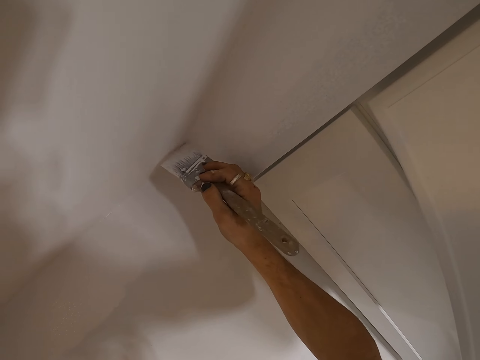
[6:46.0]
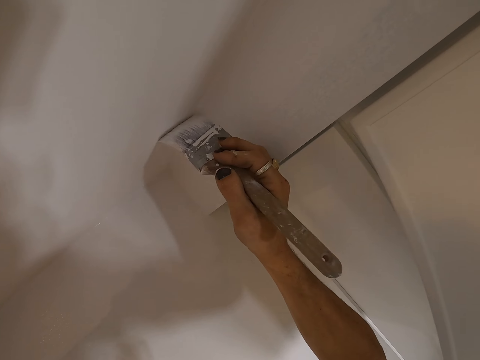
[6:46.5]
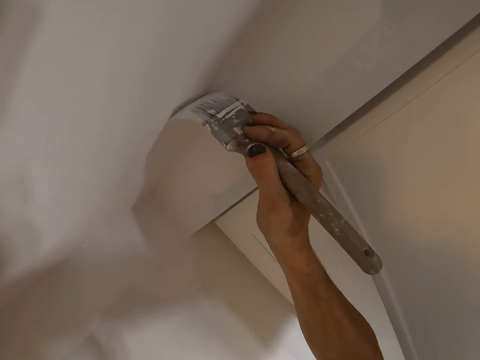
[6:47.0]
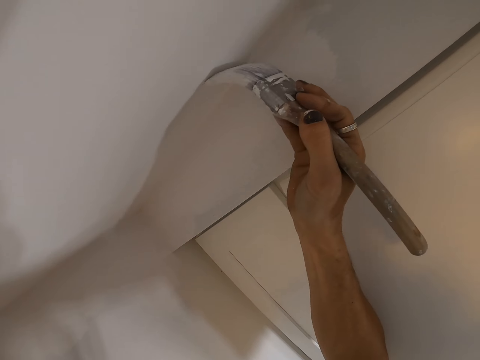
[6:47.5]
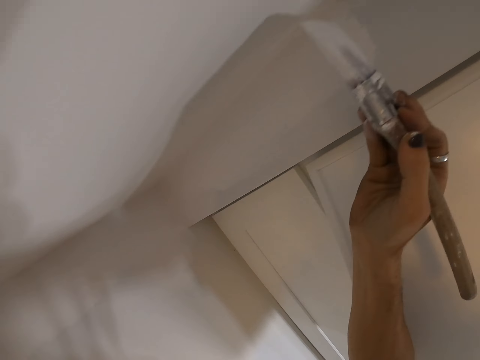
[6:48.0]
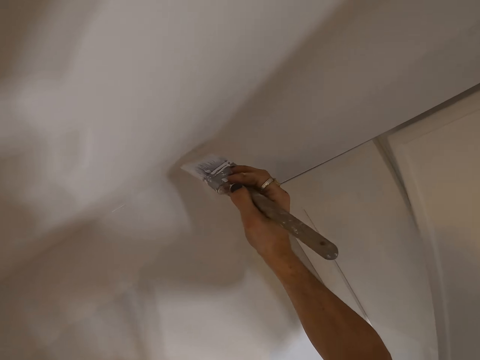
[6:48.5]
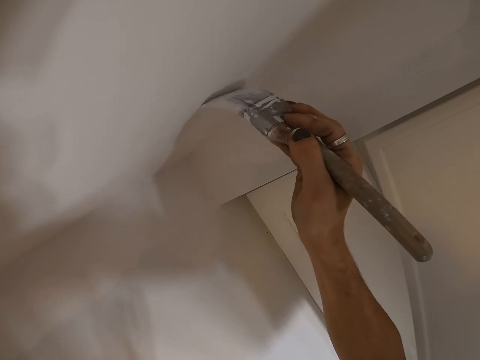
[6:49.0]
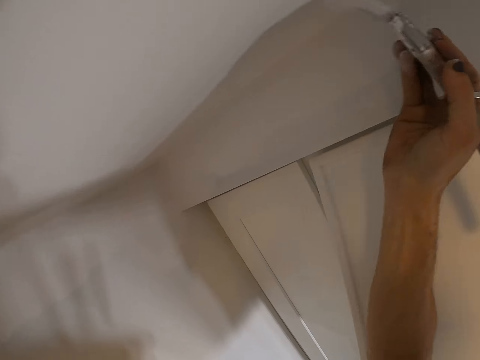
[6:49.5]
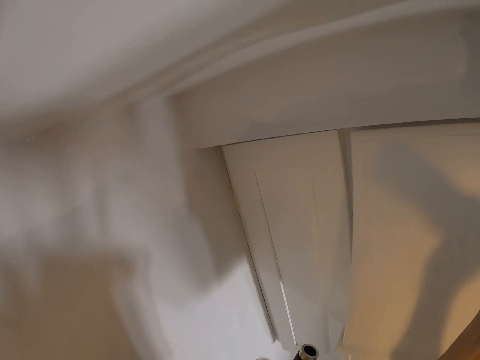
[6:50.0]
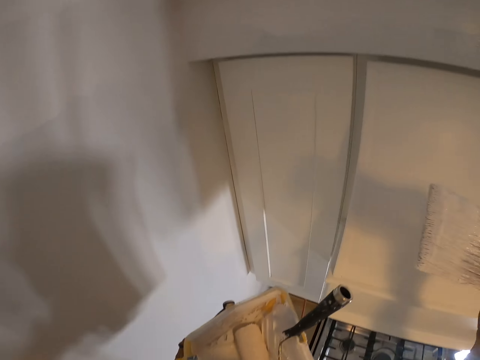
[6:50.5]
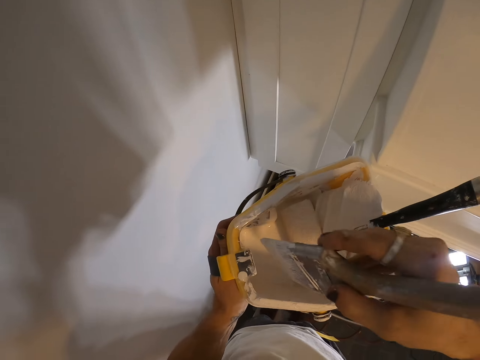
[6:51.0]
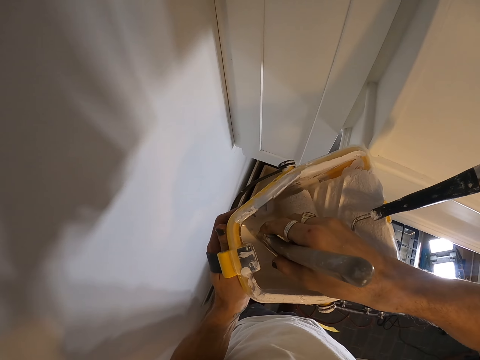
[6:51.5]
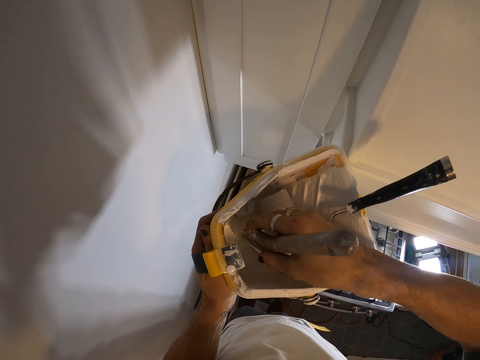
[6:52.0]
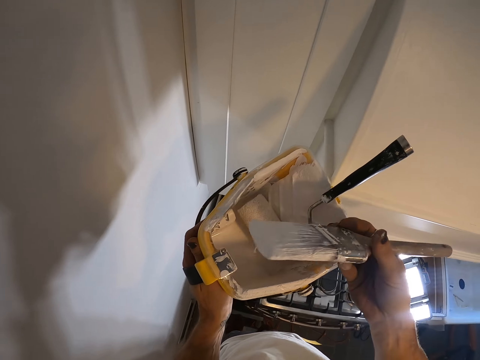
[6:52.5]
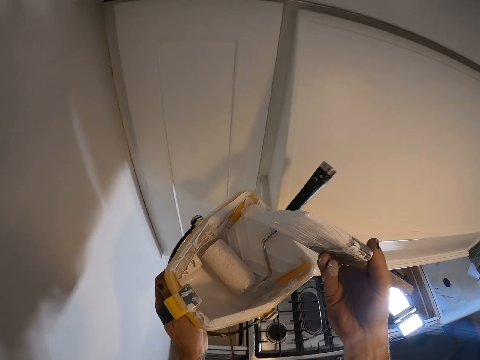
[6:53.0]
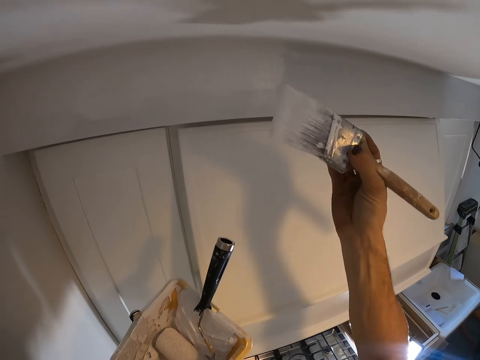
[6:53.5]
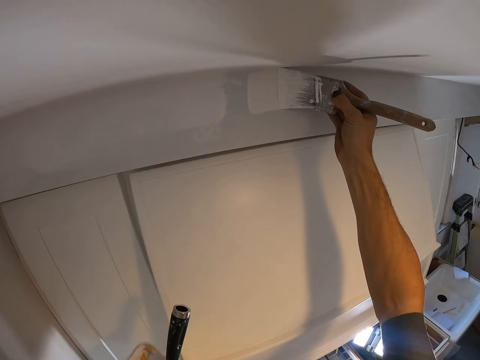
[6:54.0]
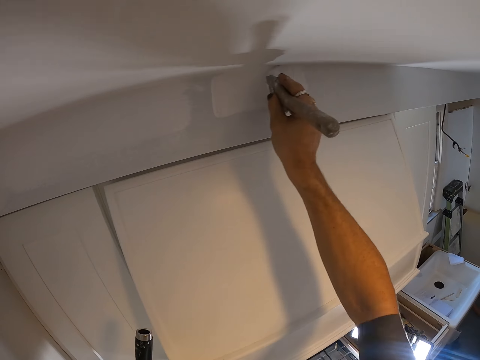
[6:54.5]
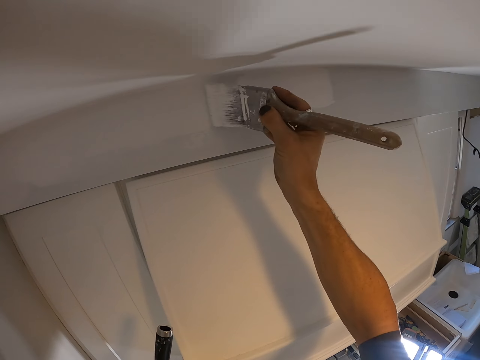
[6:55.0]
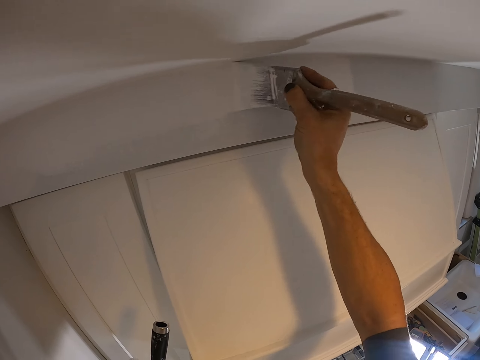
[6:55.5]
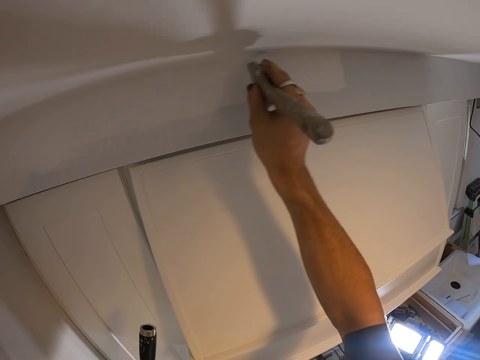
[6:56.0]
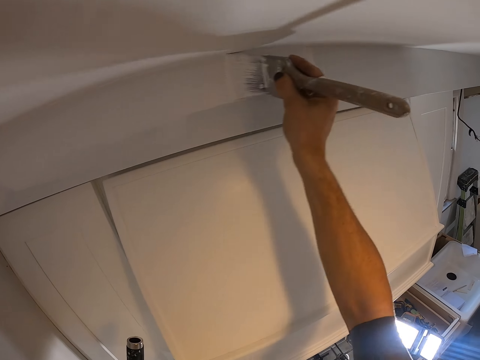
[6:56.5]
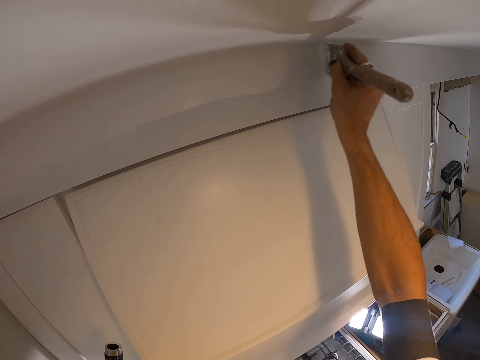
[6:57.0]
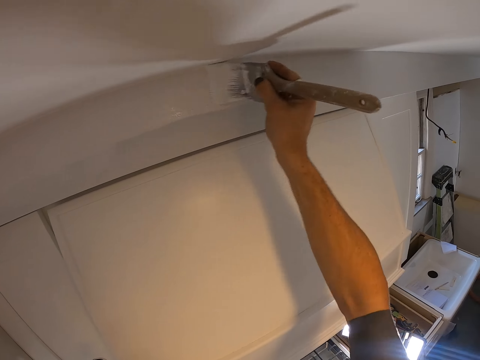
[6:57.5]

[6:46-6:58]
The camera wearer dips the paint brush into a paint tray. They continue to paint the wall with the paint brush.

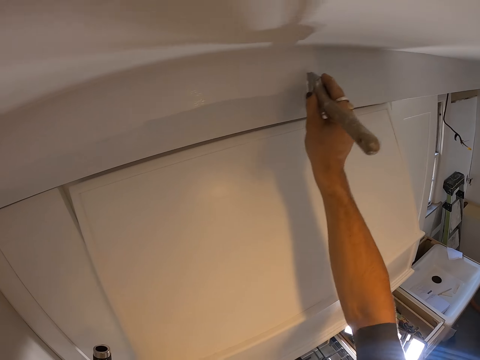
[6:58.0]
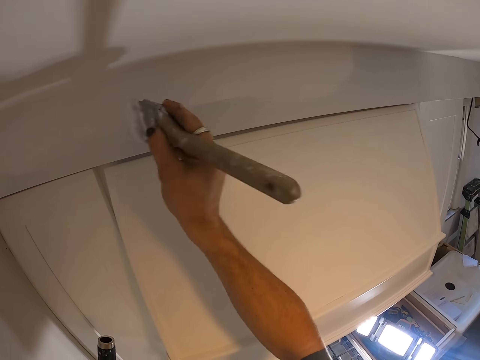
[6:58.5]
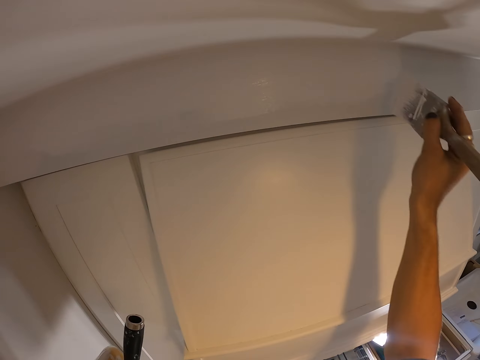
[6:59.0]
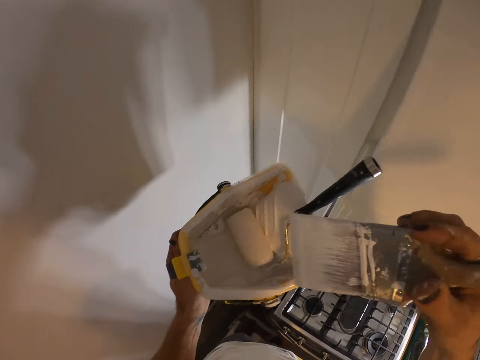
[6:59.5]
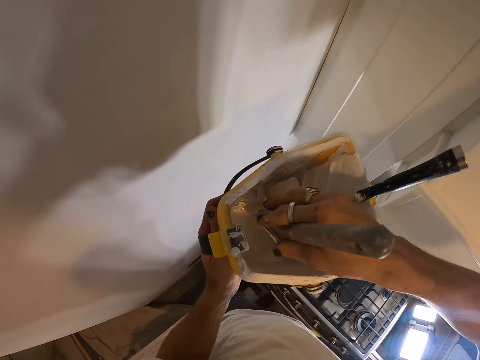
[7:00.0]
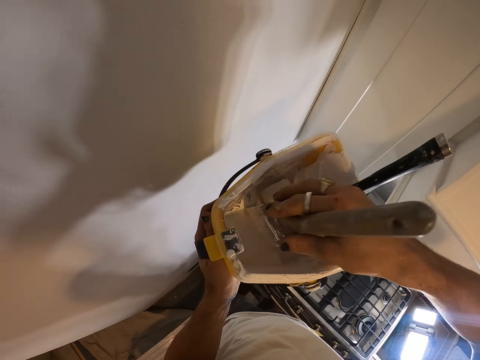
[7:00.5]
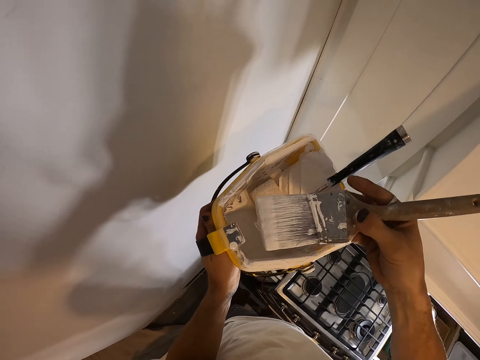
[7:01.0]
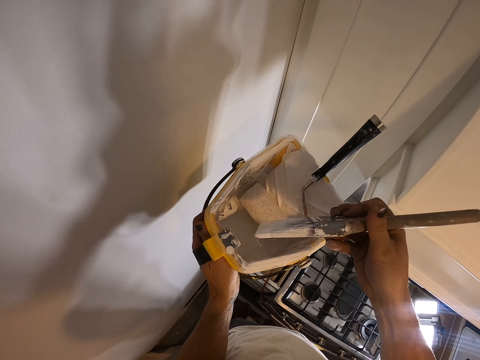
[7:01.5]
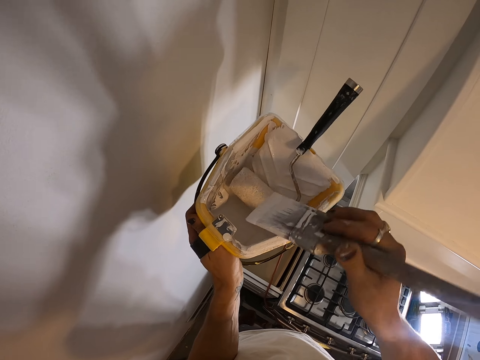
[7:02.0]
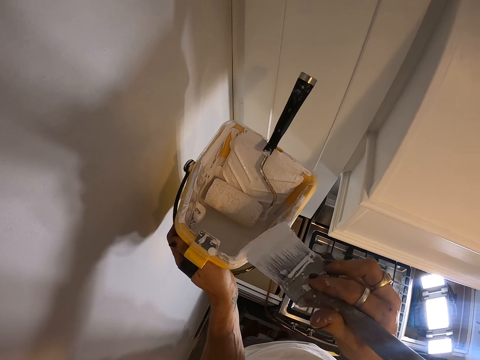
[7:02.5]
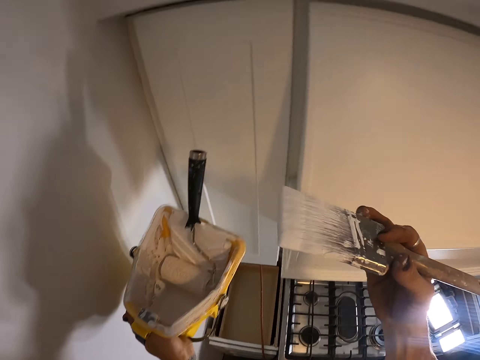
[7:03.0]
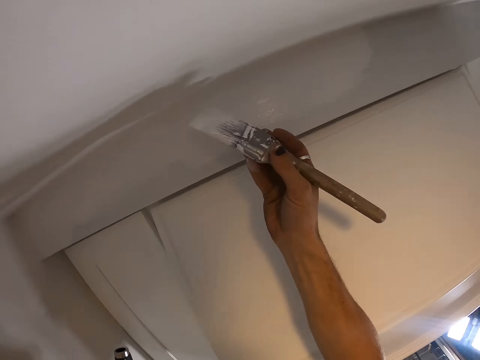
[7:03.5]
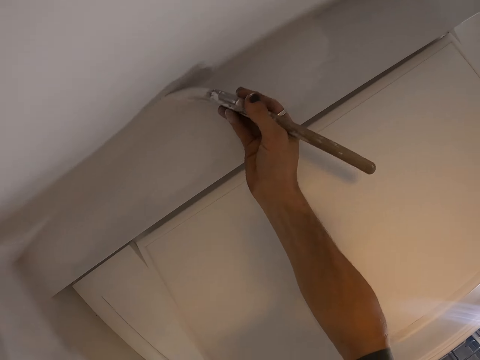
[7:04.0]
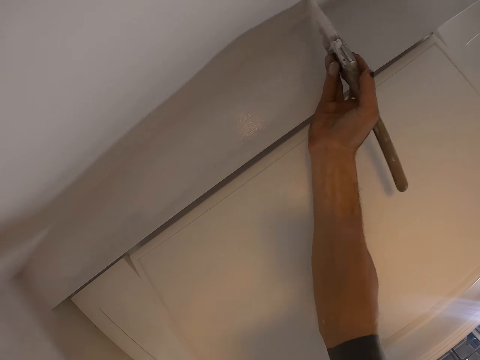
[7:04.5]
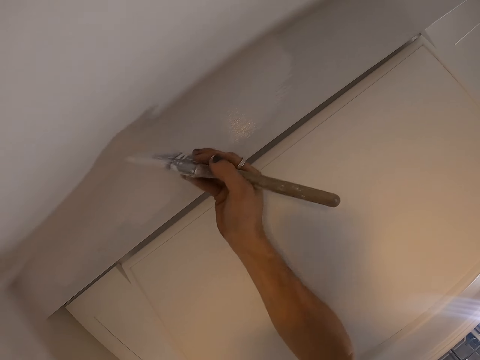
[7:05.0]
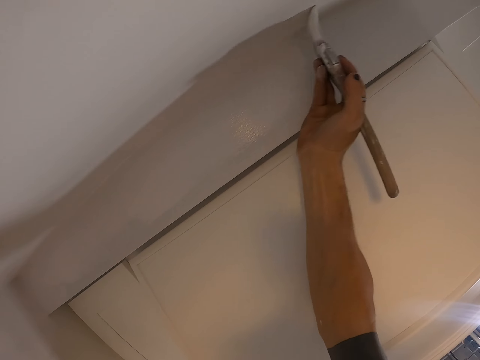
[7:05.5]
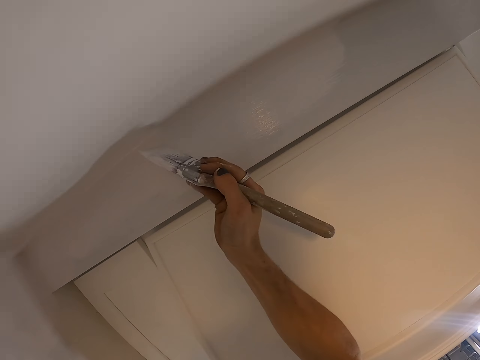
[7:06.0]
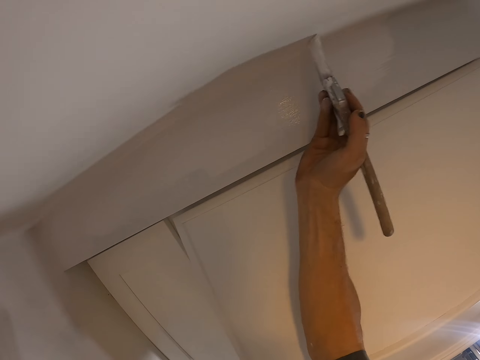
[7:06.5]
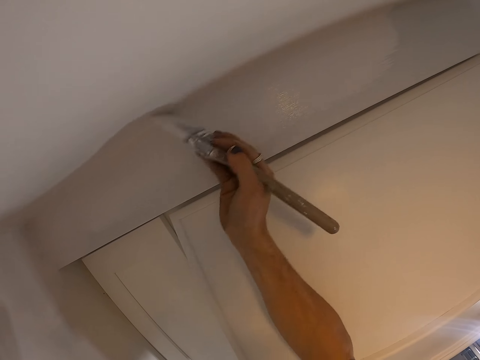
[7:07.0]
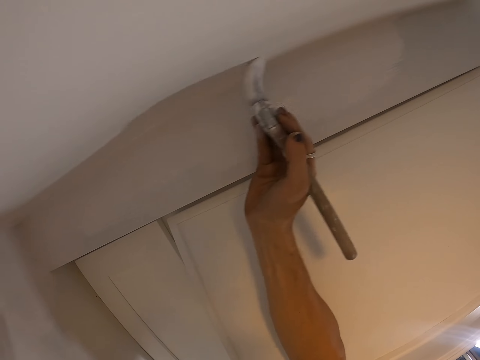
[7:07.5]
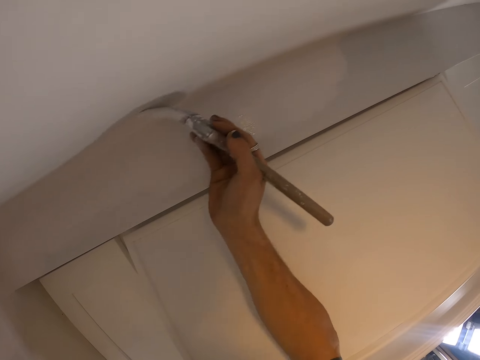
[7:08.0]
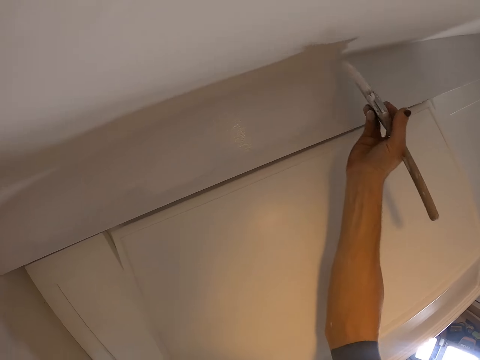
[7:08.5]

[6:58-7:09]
The camera wearer dips the paint brush into a paint tray. They continue to paint the wall with the paint brush.

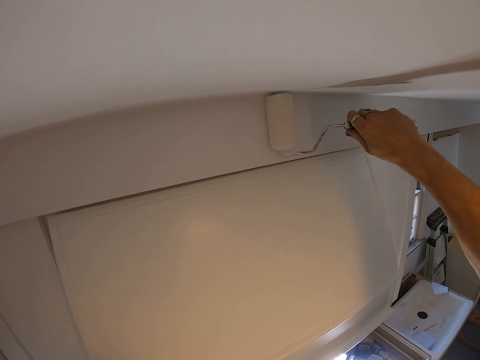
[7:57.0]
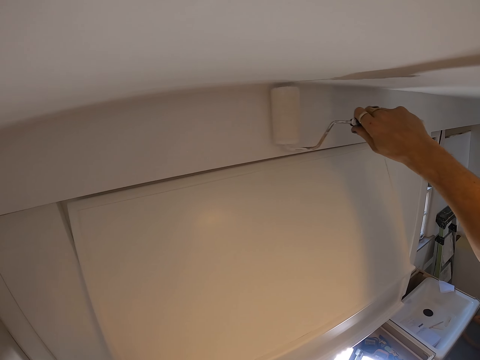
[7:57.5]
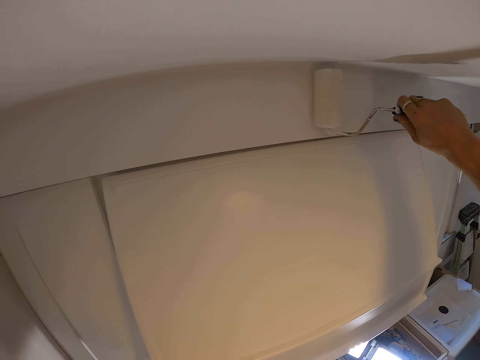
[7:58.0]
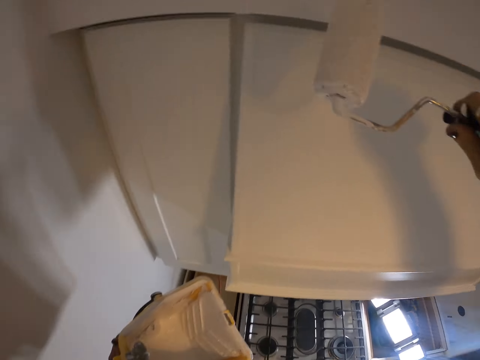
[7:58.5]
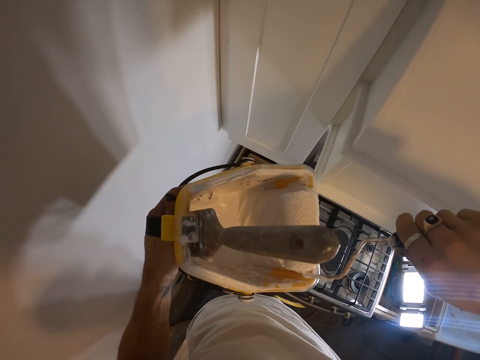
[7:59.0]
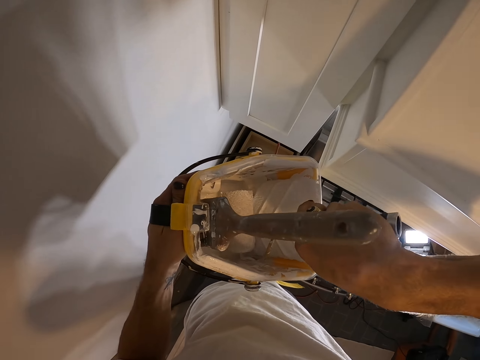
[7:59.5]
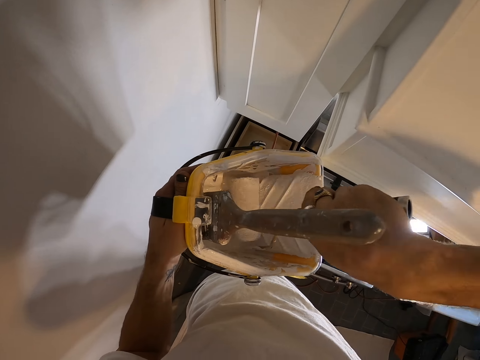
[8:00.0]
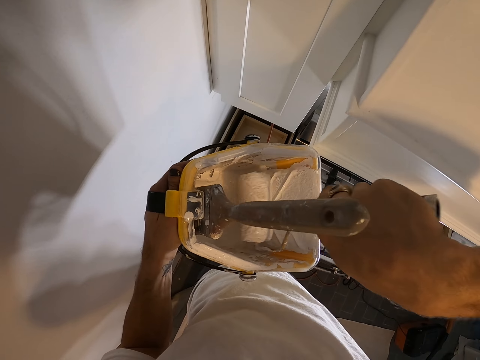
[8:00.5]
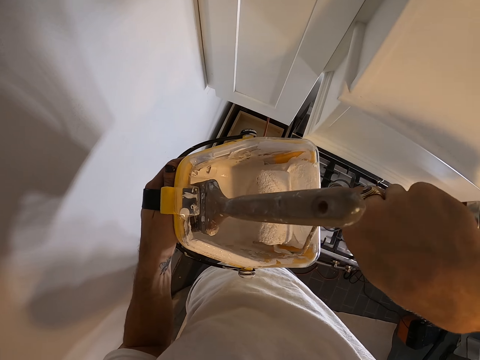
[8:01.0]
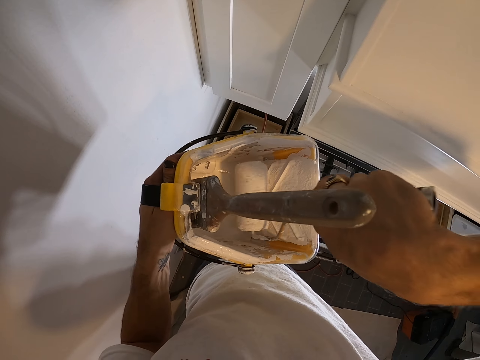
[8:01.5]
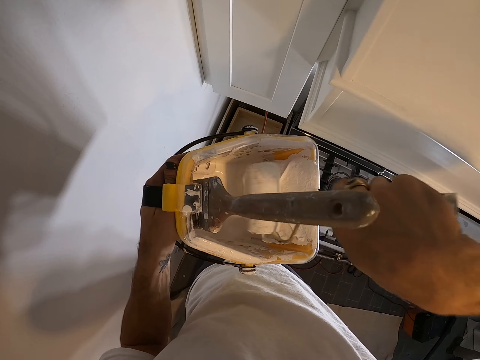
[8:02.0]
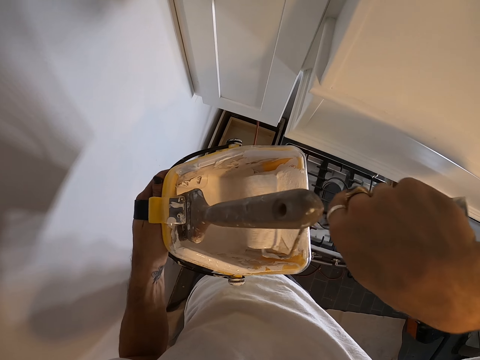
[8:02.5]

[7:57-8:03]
The camera wearer dips the paint roller into a paint tray or paint bucket.
